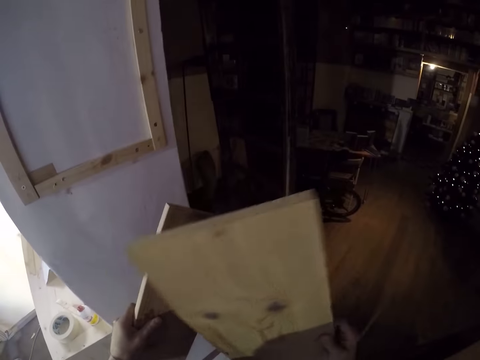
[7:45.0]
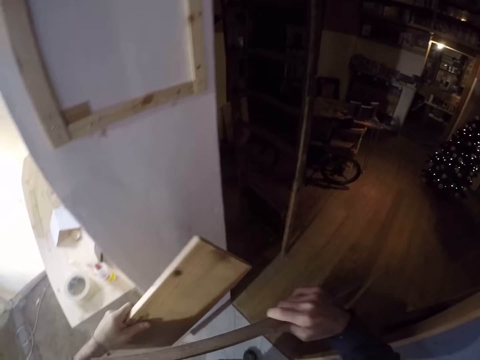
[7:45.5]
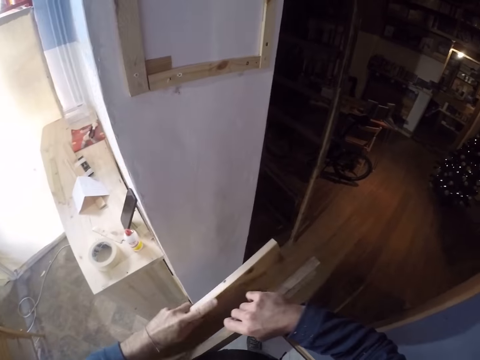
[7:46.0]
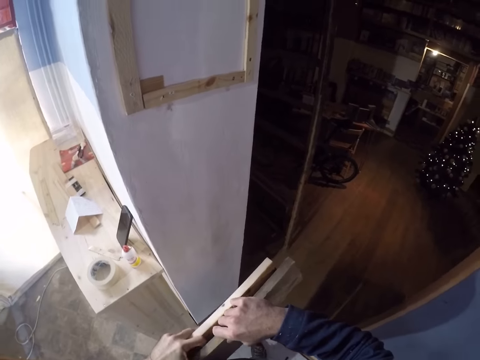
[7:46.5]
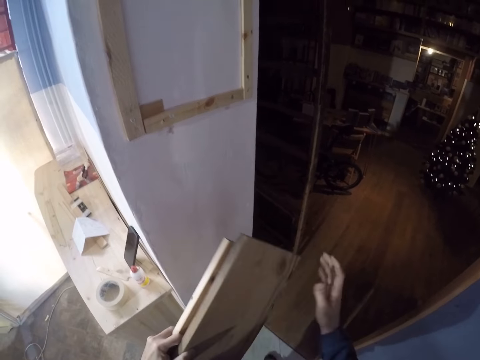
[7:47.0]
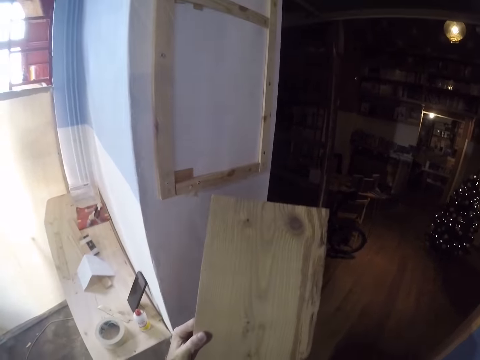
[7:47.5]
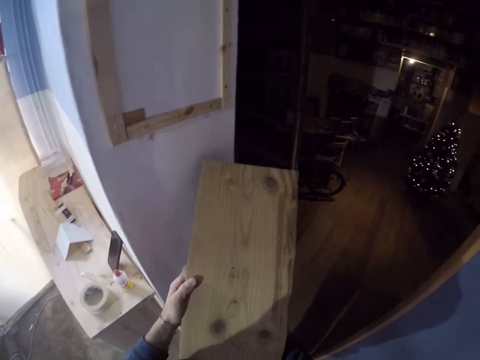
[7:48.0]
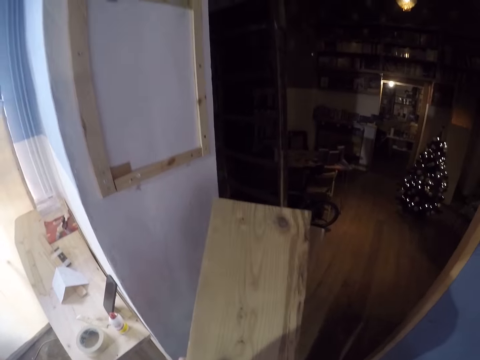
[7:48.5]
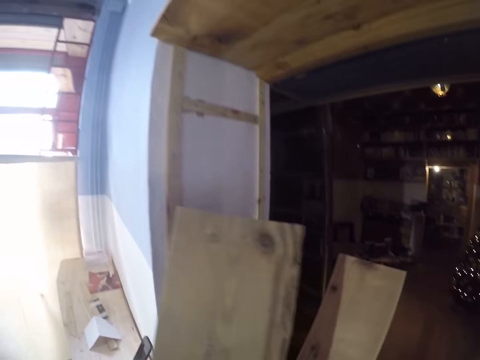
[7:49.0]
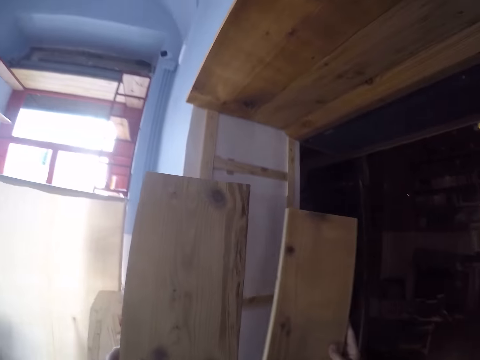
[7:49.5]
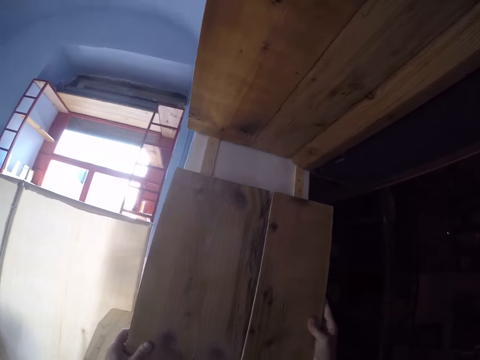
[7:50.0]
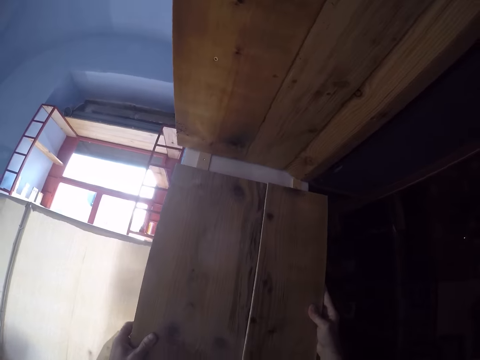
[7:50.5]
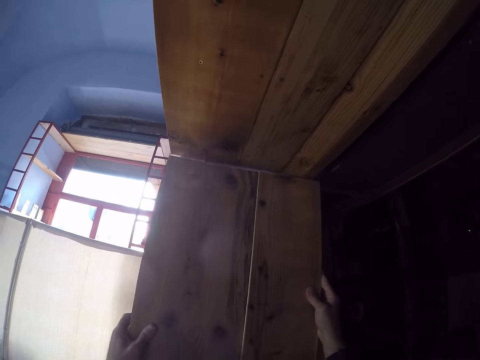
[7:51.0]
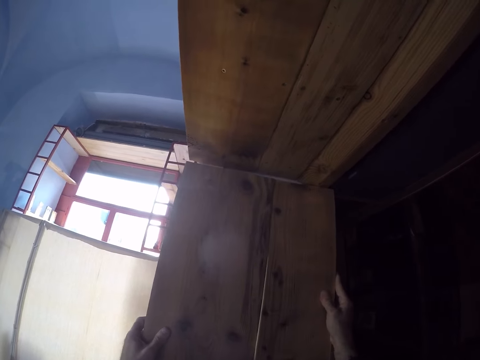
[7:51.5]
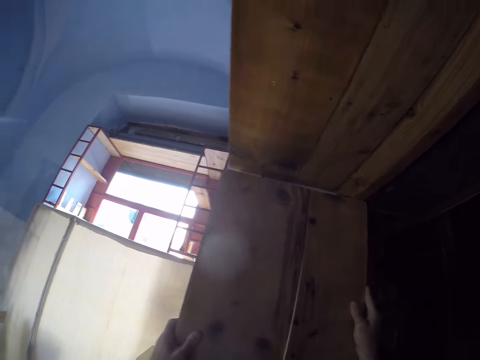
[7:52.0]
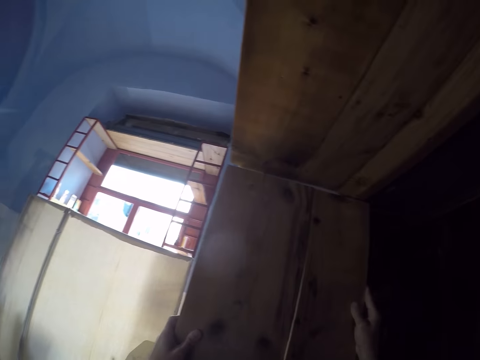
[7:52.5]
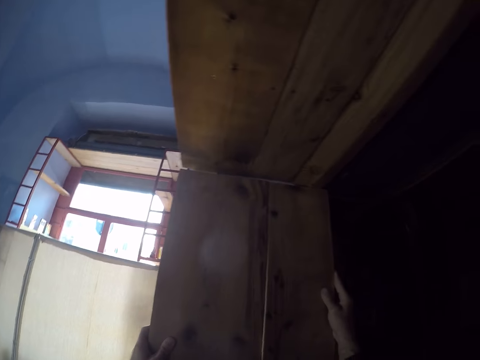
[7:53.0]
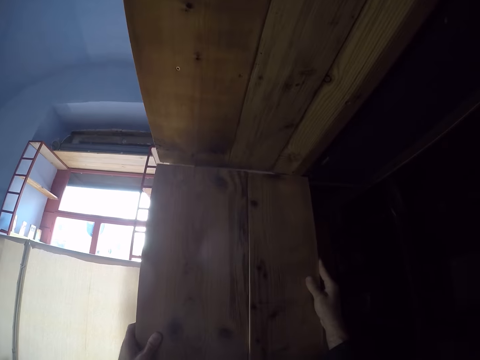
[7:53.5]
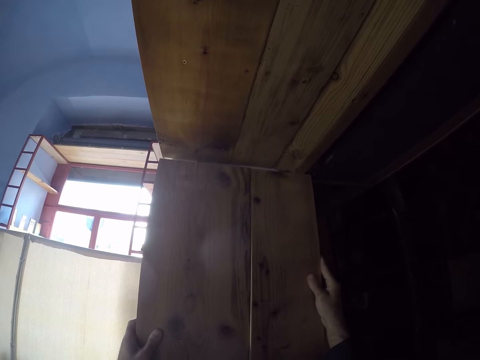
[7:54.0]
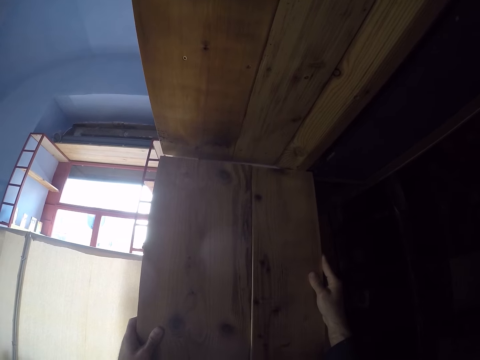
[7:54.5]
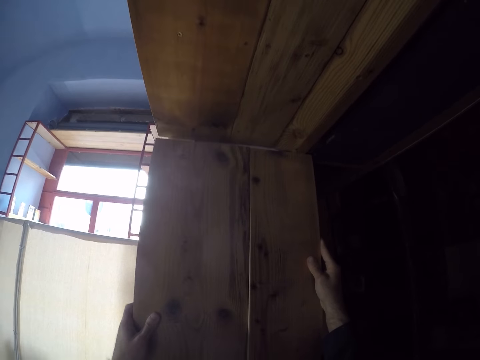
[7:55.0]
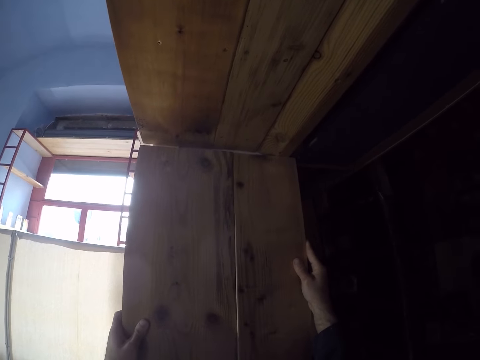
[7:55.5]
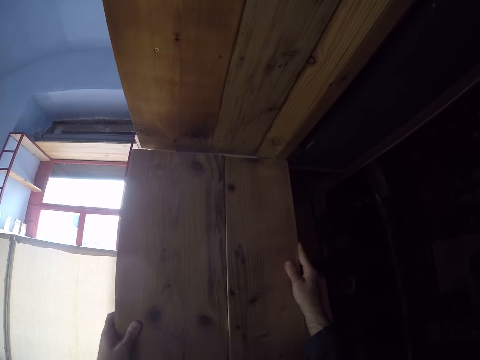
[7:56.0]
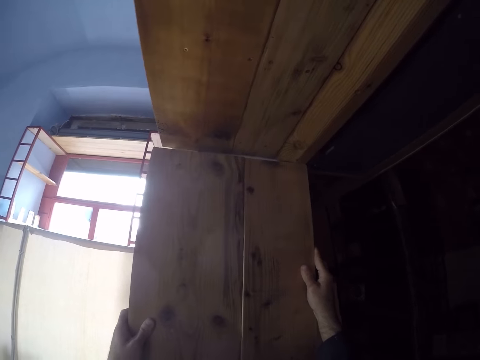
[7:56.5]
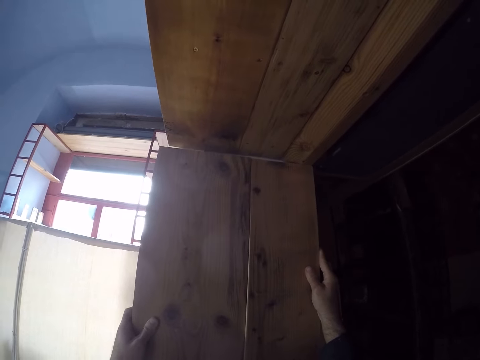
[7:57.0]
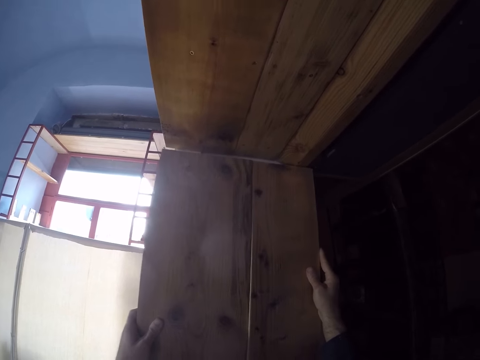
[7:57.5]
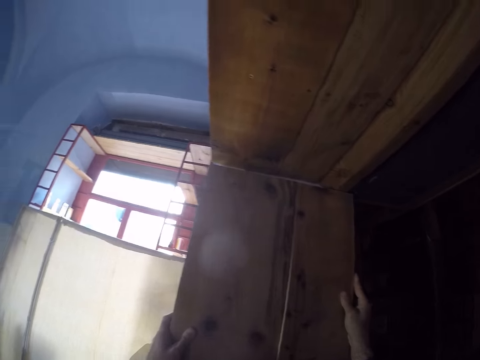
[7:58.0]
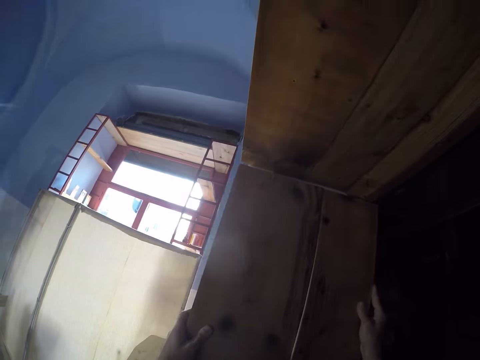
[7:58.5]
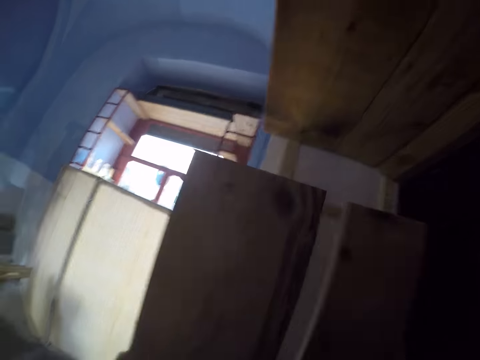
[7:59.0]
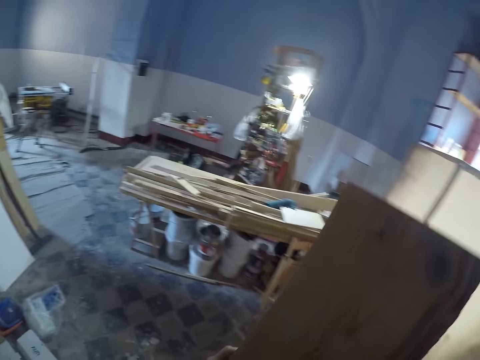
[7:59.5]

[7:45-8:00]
The camera wearer holds the woods with his left hand. He holds the woods with both hands. He places the woods on the wall with both hands.

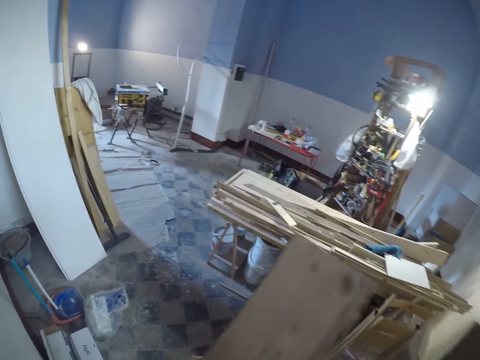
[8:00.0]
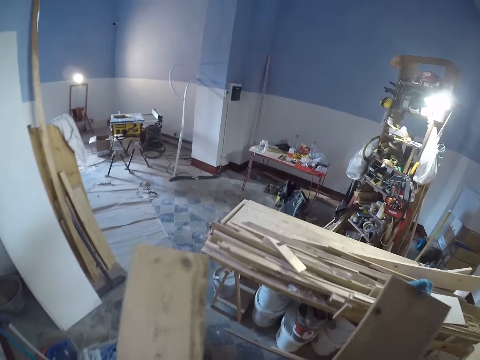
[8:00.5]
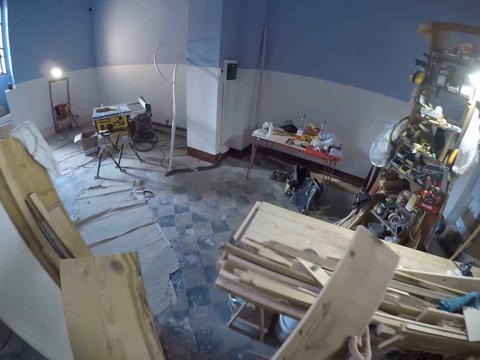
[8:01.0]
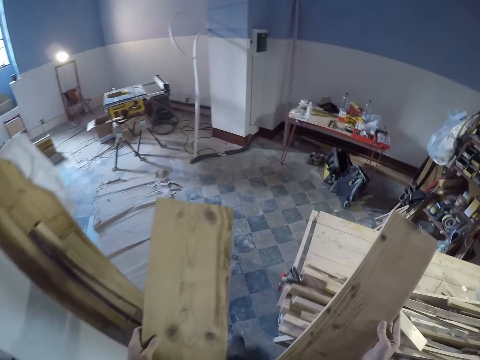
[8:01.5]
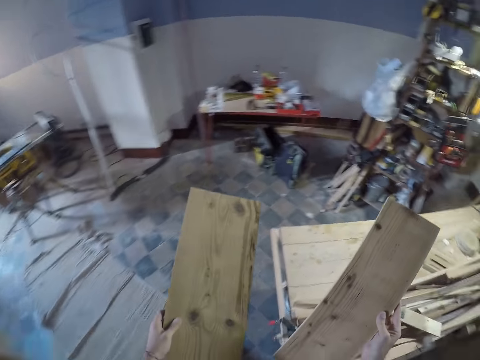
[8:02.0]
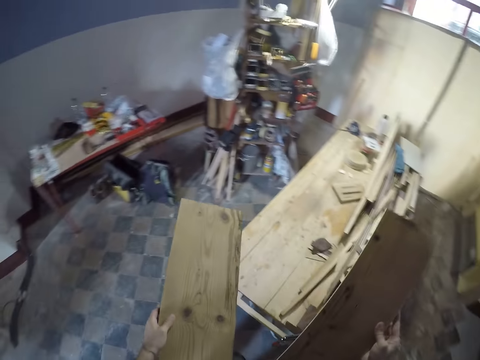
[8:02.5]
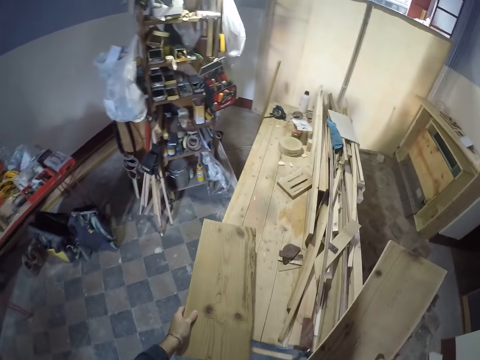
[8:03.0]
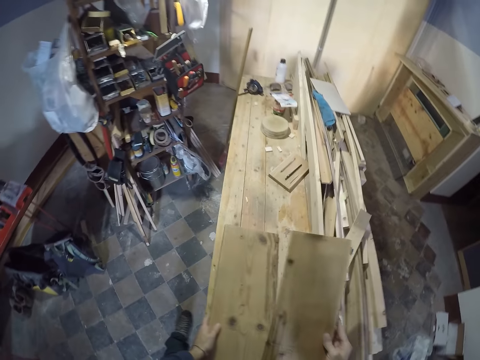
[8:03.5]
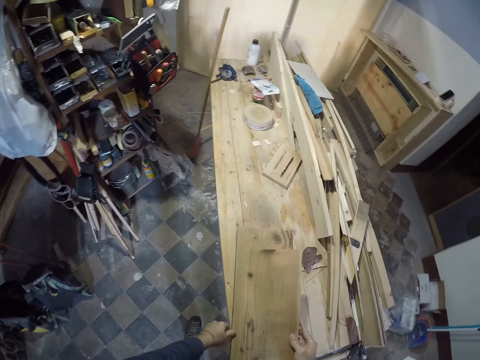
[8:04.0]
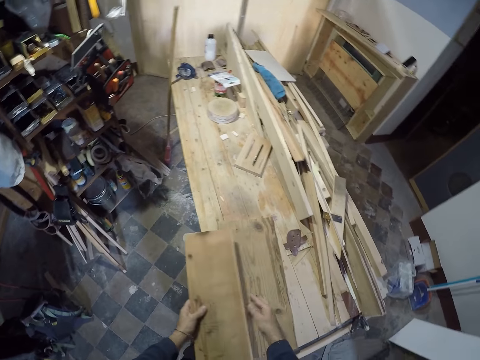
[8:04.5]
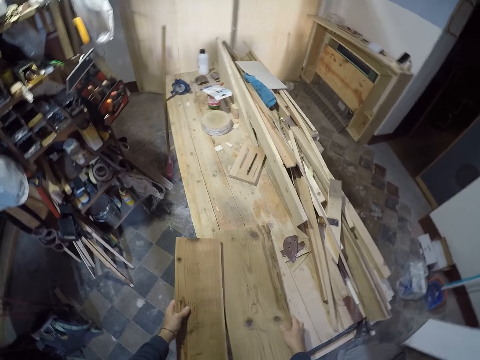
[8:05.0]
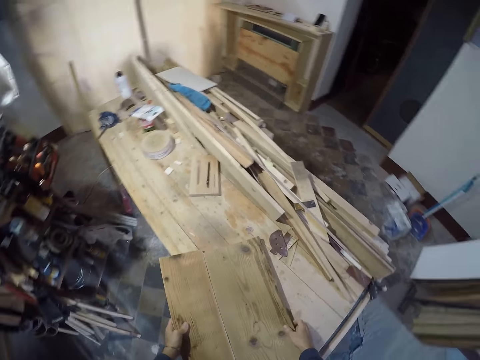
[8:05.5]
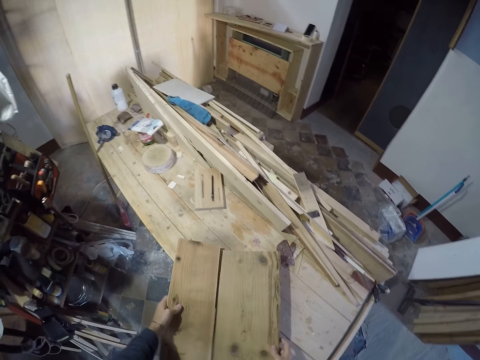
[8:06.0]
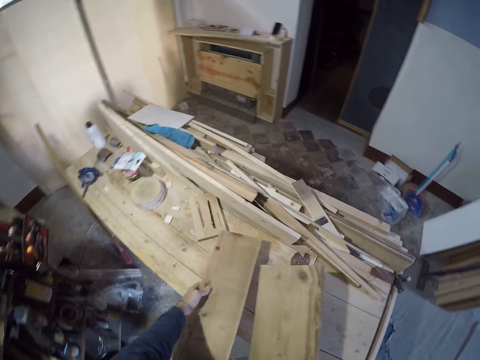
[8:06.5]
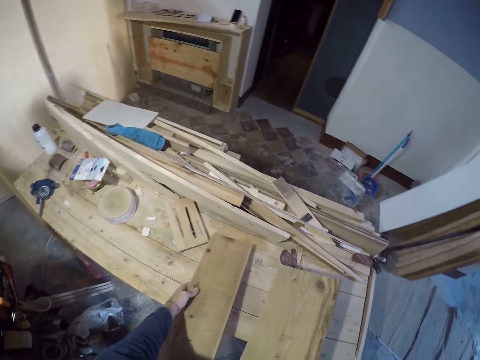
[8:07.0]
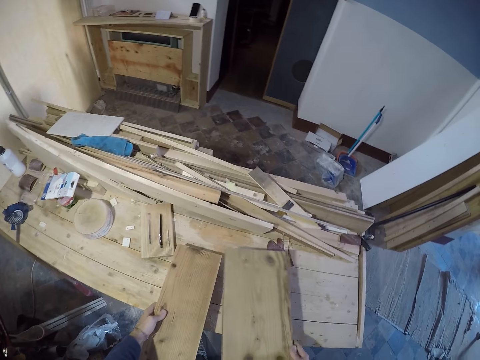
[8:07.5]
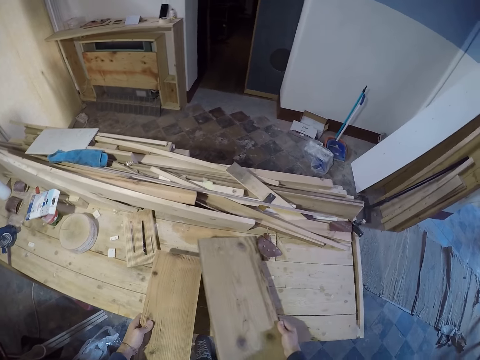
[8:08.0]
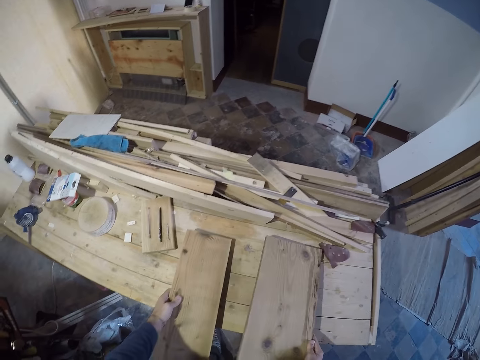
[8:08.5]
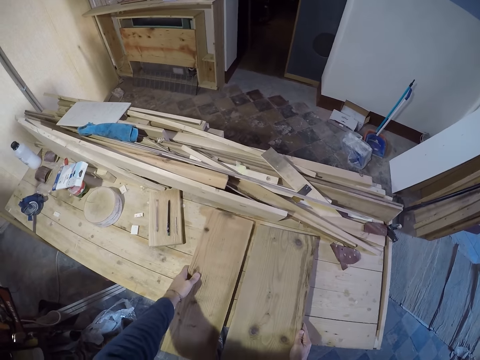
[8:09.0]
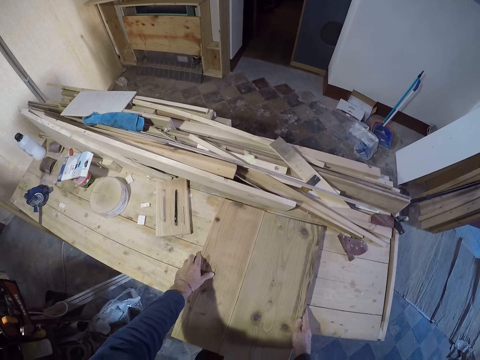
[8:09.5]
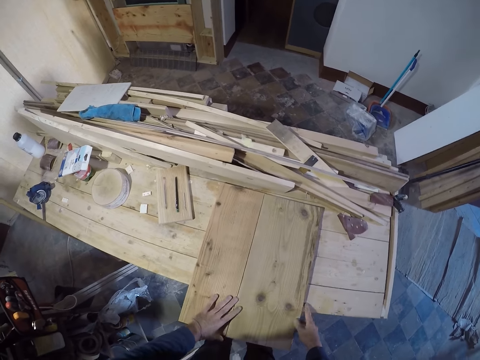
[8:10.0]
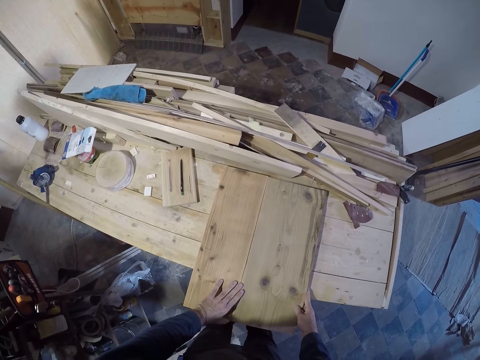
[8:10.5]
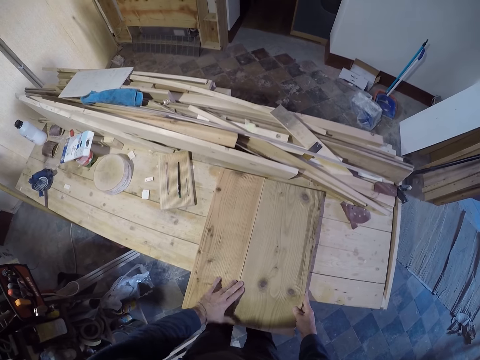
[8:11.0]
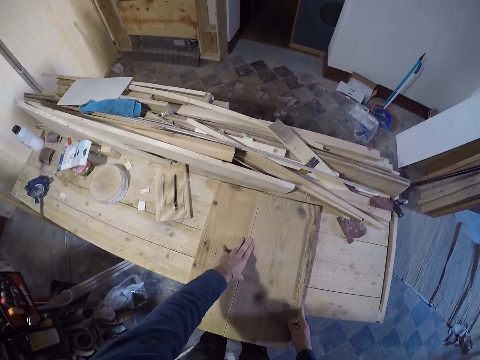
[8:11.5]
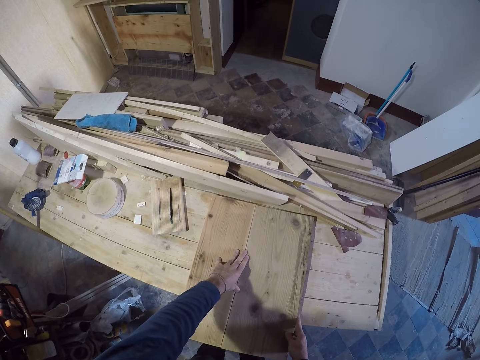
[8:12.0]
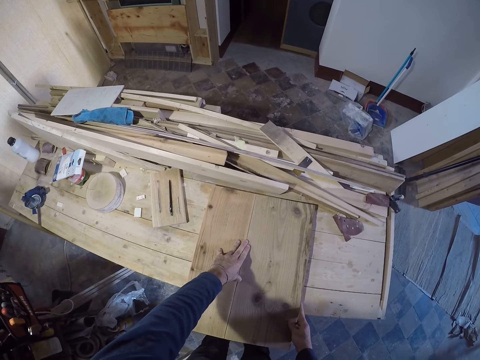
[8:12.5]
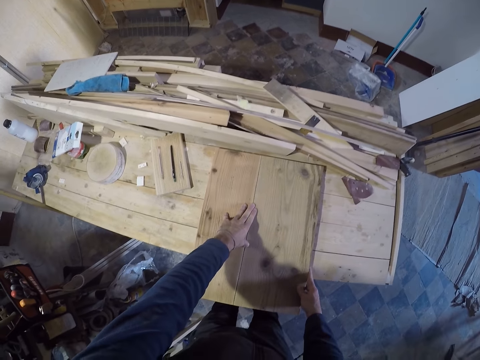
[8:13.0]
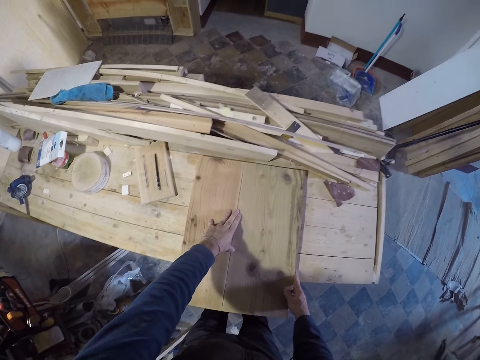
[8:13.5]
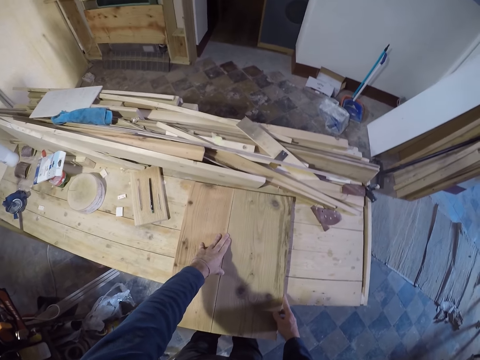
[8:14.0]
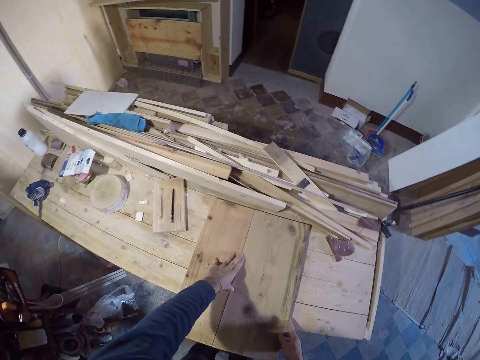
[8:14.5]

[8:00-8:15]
The camera wearer passes the wood to his left hand. He drops the wood on the workbench with his left hand. He holds the woods with both hands on the workbench. He drops the woods on the workbench with both hands. He sets the woods on the table with his hands.
